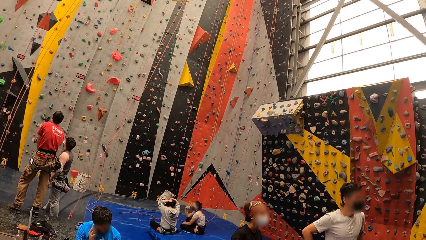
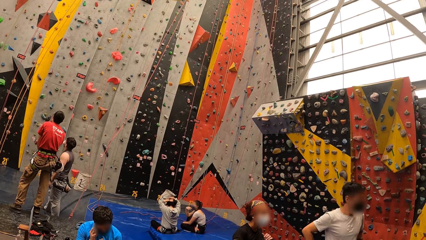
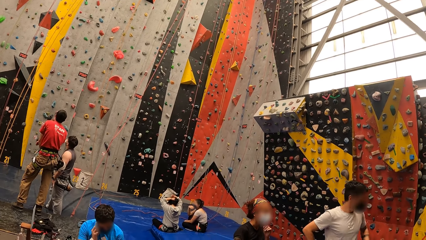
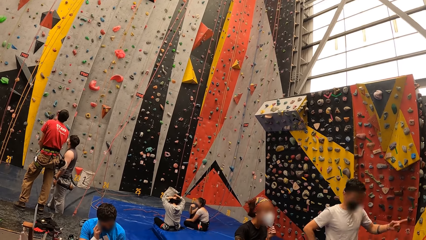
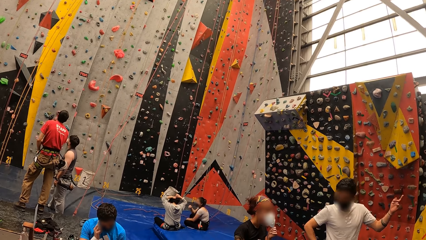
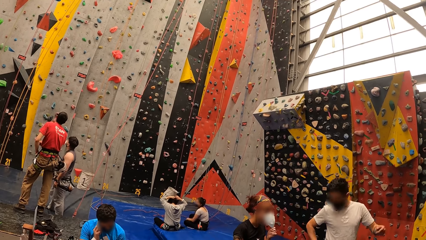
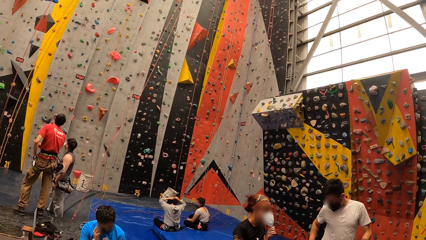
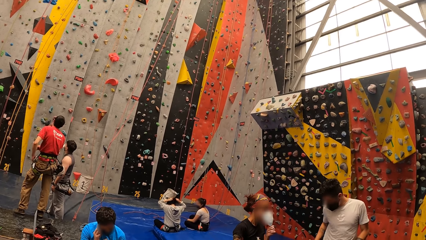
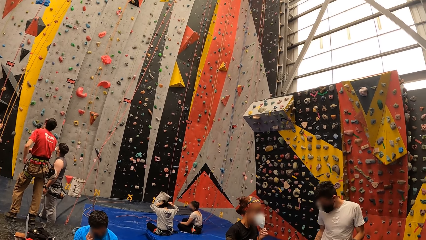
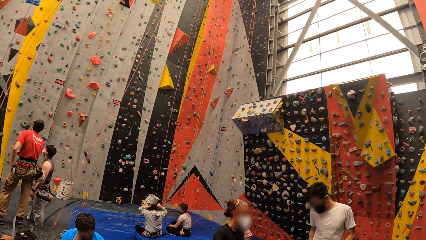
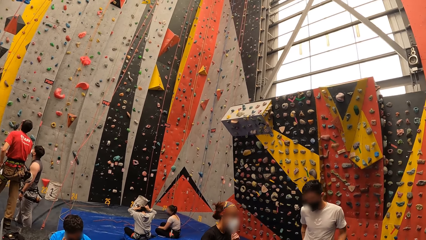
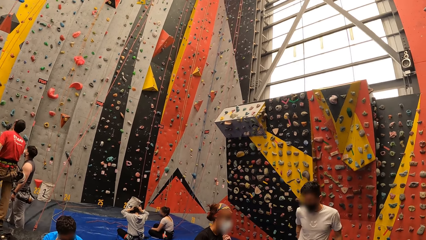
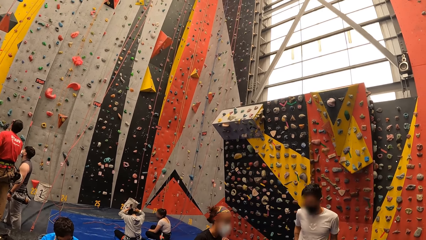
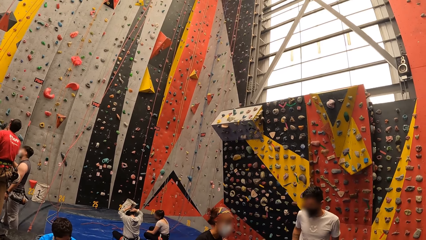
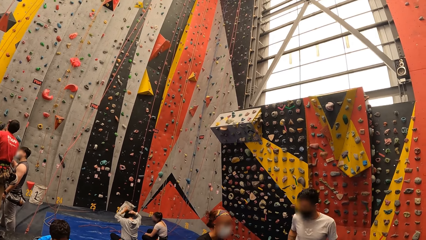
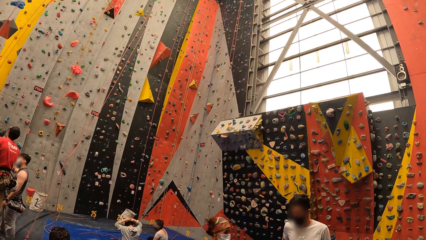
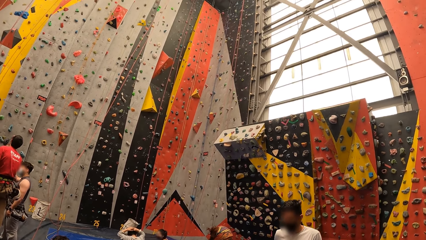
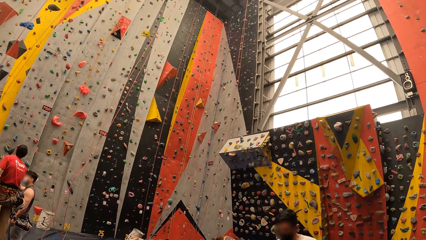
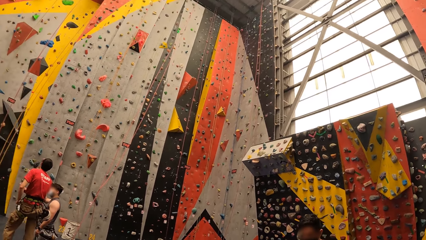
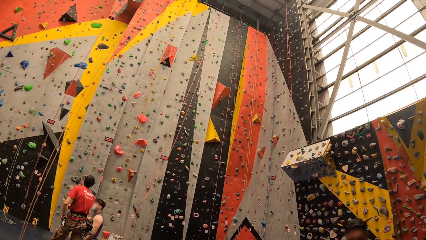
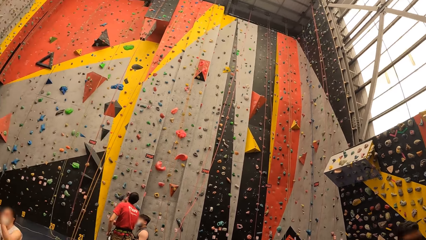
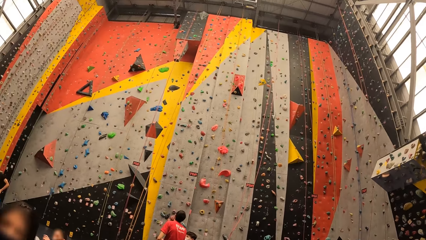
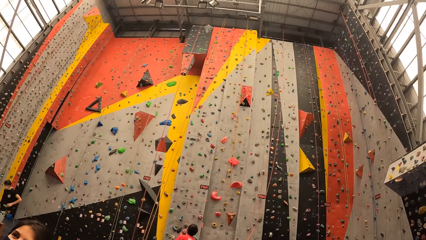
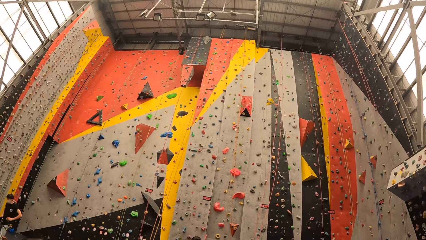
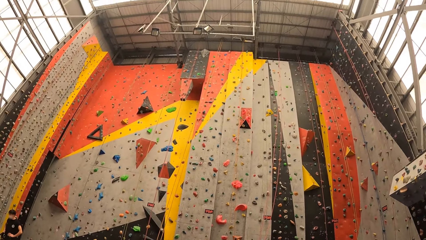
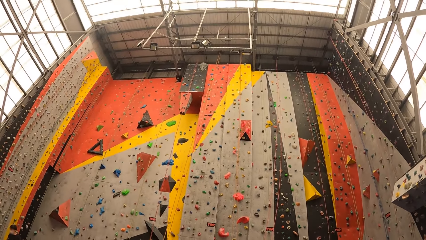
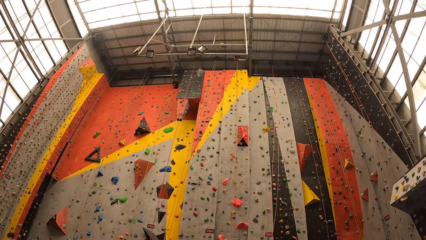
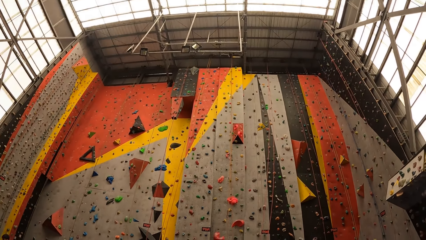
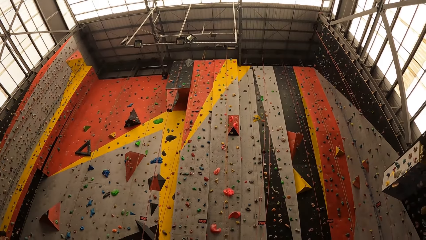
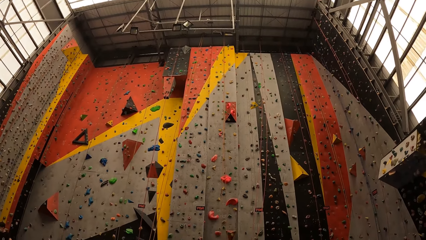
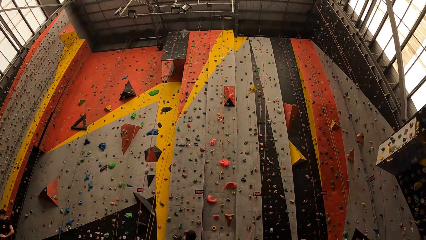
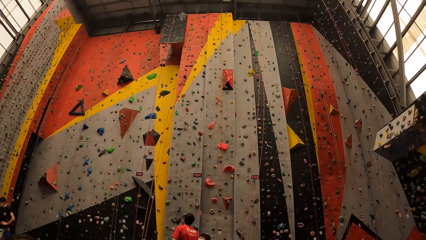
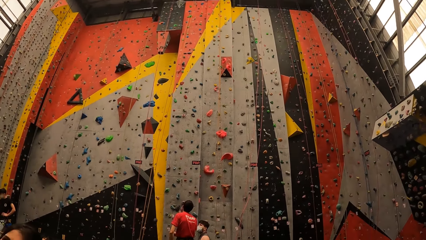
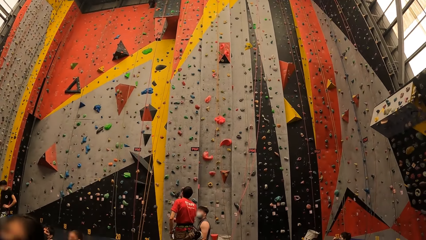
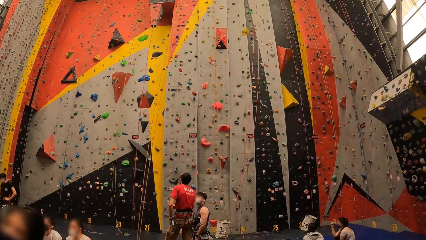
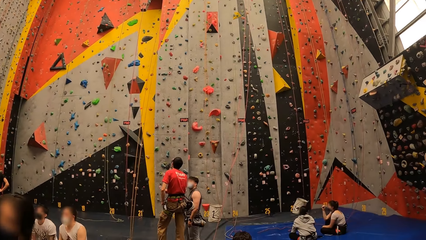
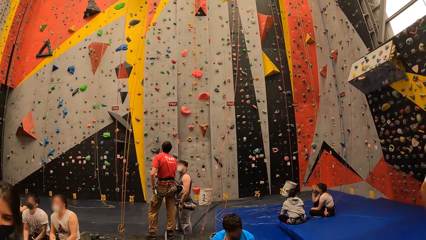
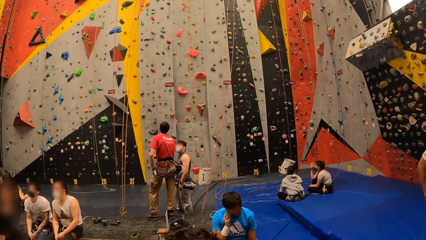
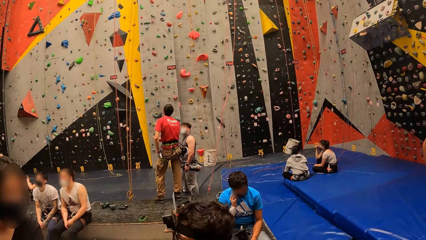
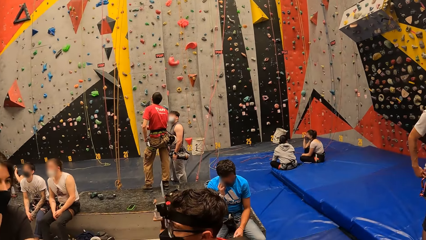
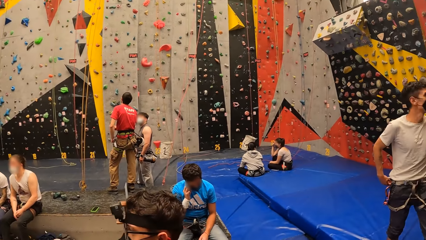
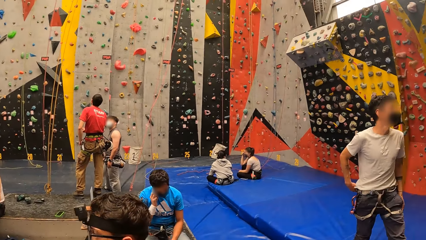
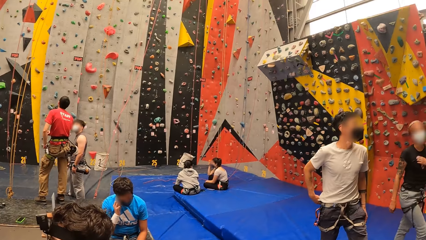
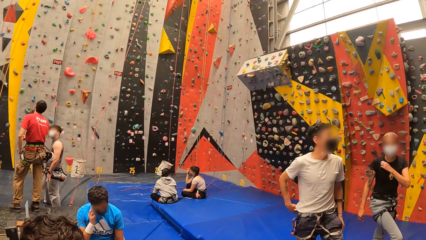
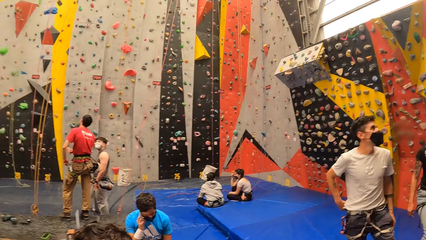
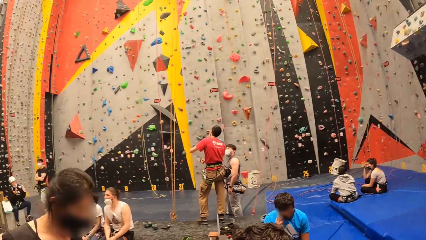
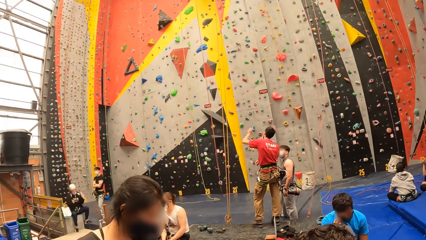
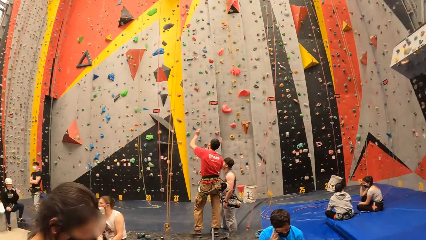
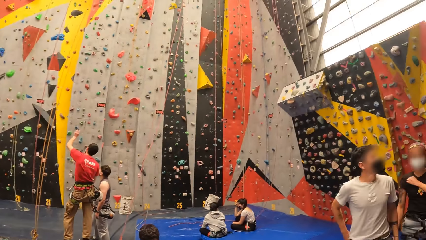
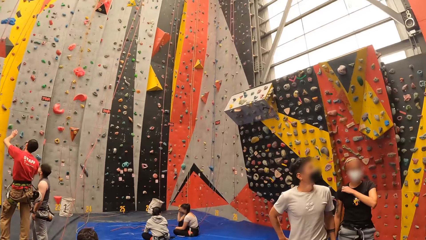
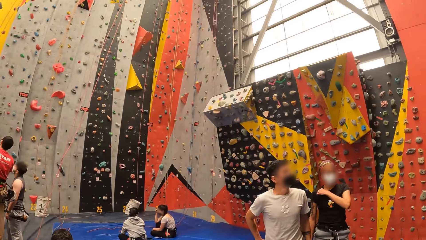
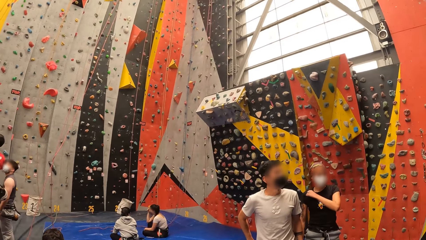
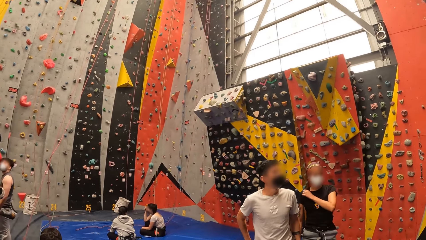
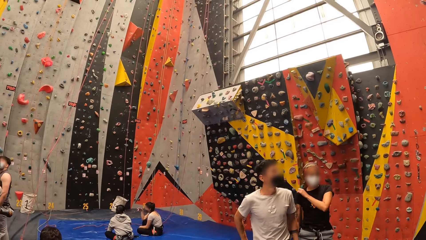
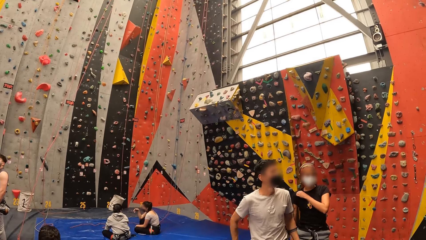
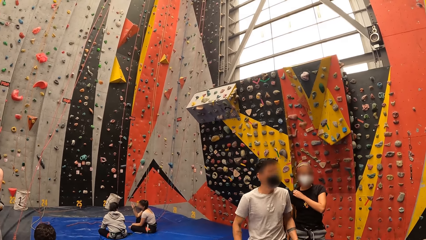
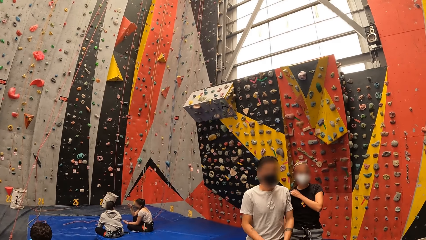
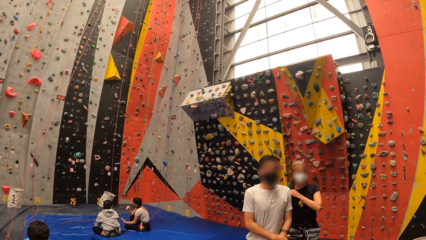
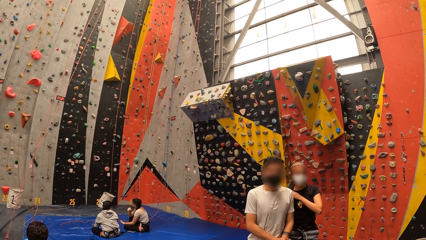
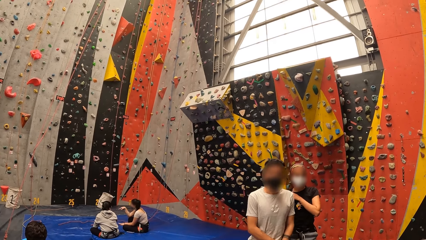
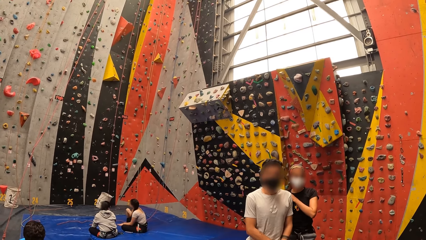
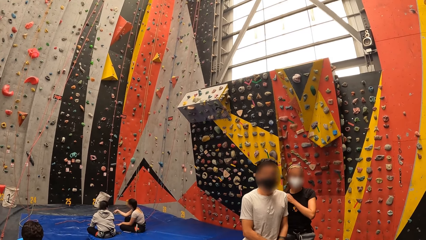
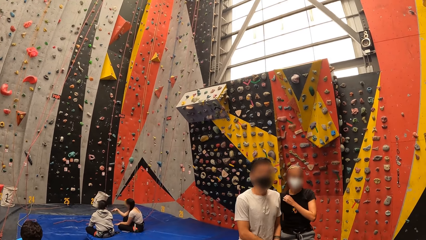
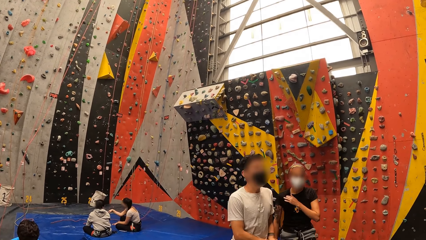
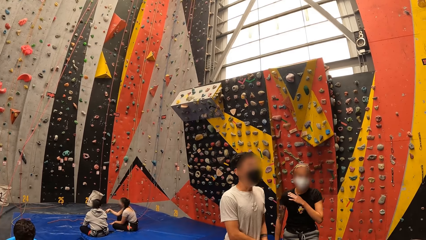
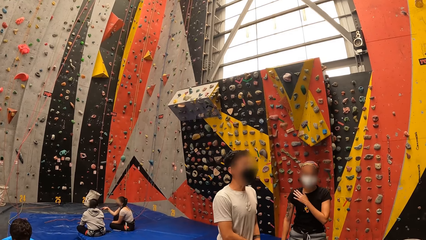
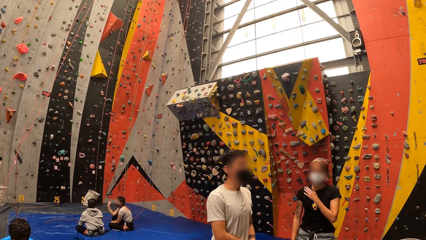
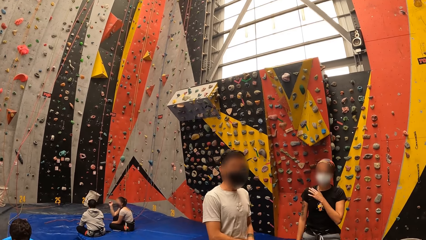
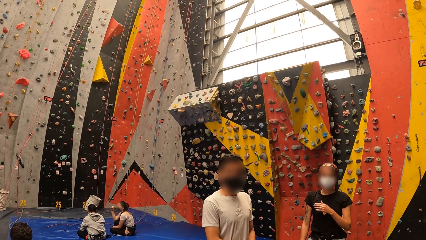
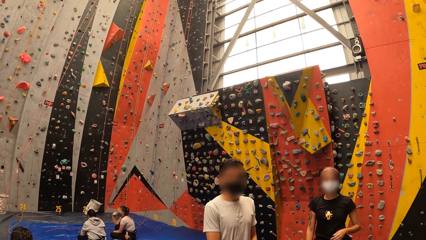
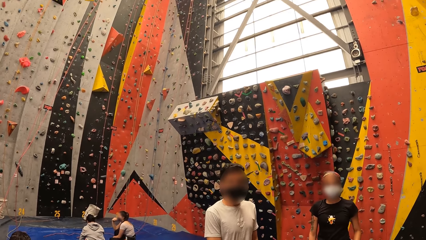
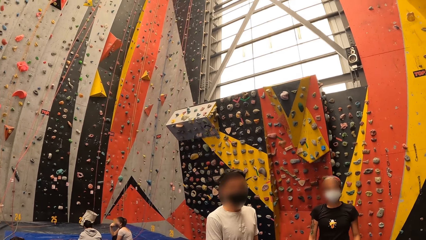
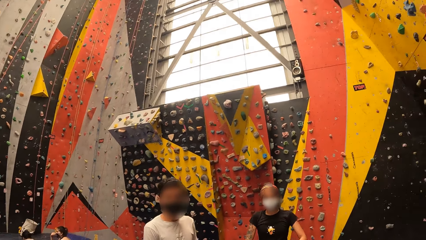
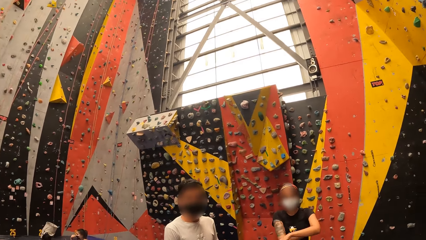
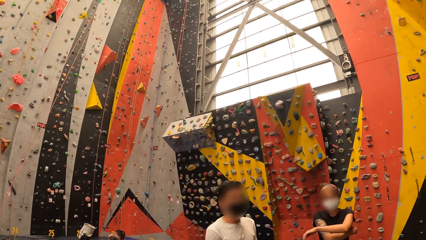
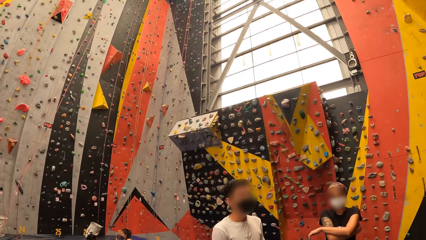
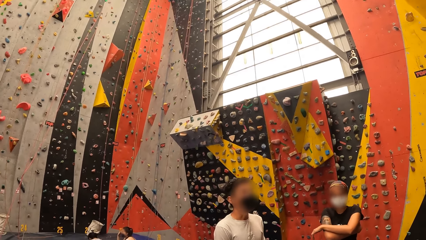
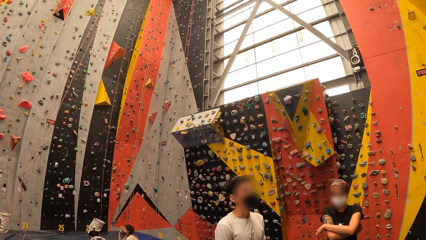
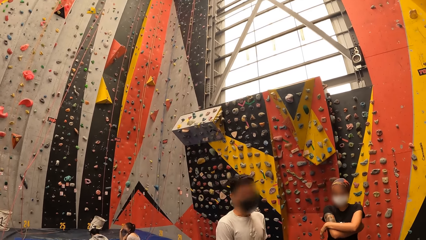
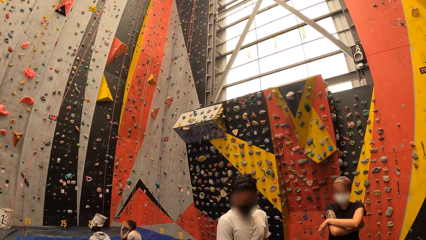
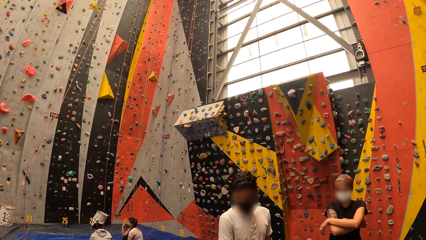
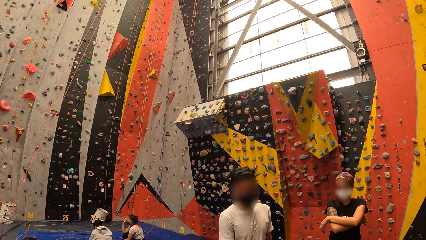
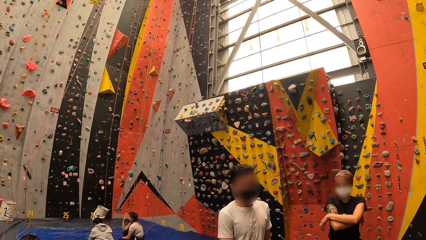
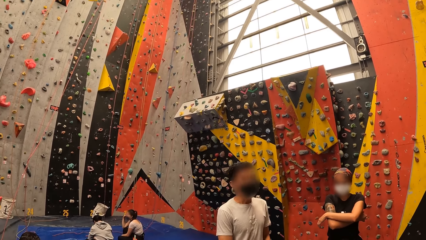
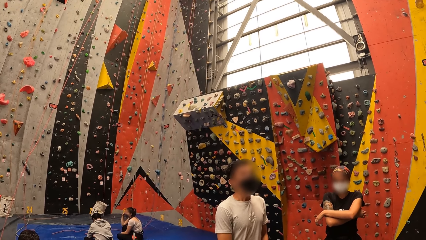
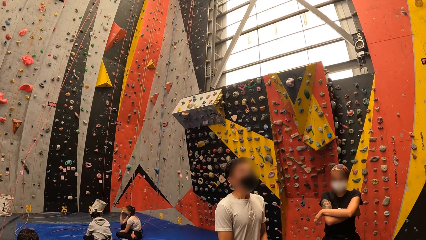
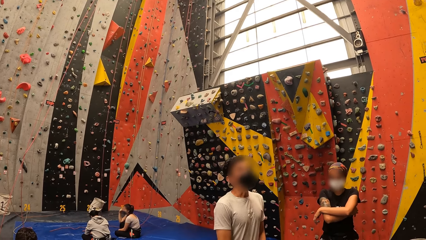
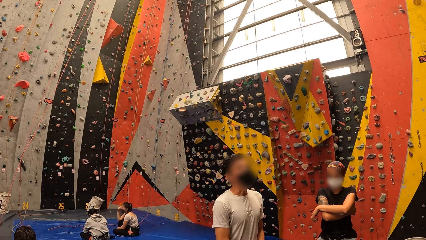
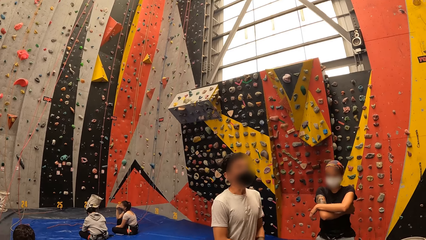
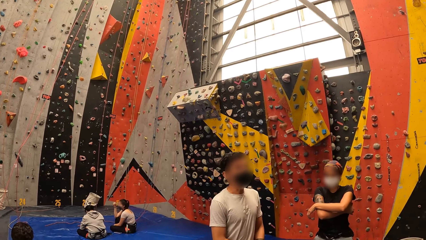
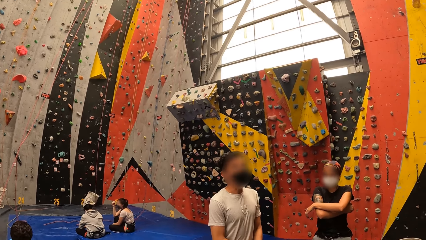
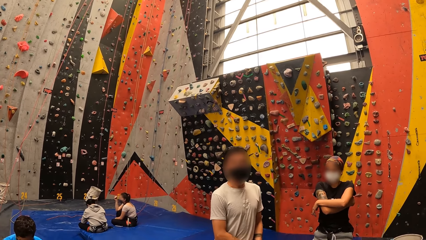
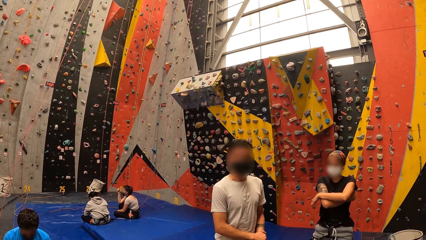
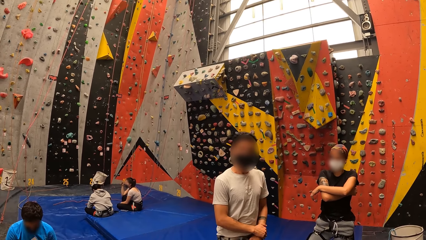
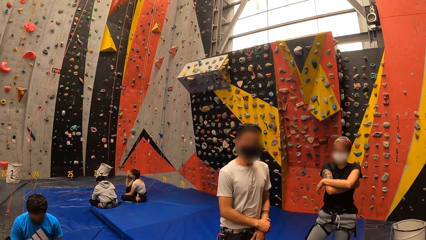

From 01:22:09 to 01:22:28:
A person adjusts the mask. The person holds her vest.
